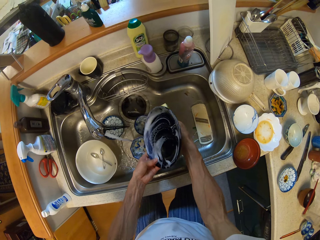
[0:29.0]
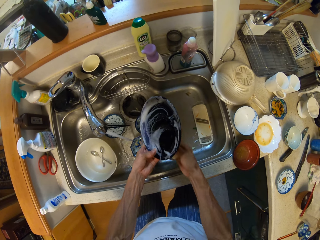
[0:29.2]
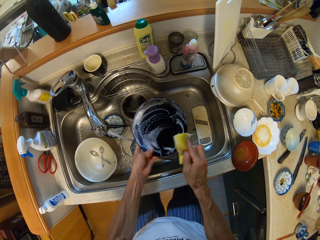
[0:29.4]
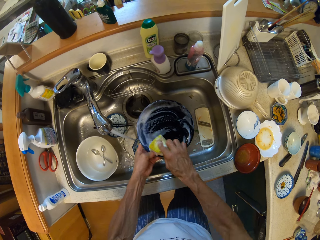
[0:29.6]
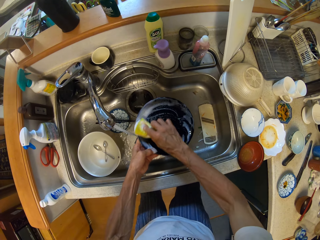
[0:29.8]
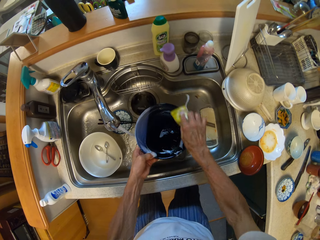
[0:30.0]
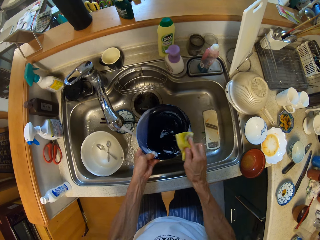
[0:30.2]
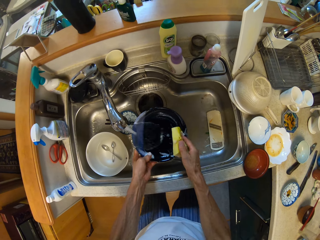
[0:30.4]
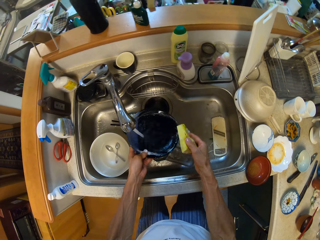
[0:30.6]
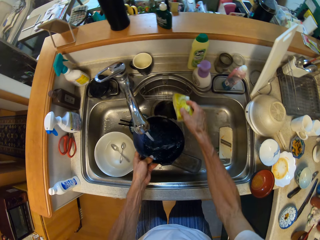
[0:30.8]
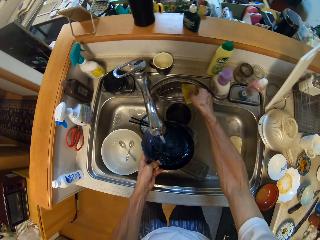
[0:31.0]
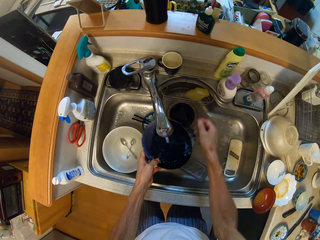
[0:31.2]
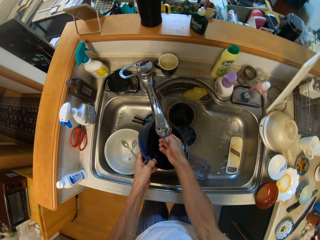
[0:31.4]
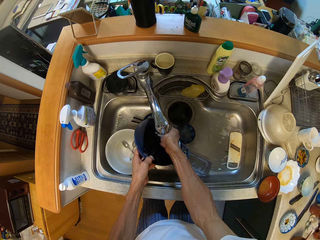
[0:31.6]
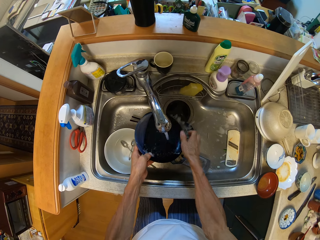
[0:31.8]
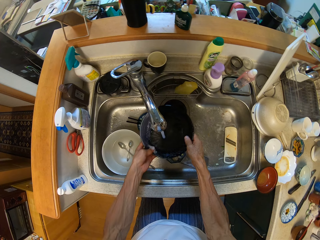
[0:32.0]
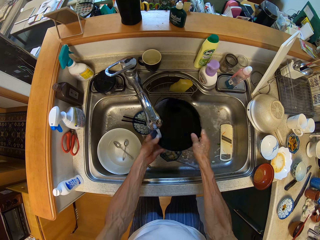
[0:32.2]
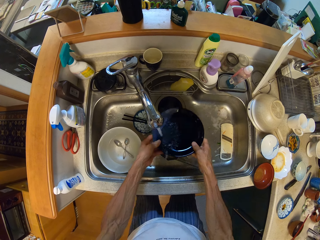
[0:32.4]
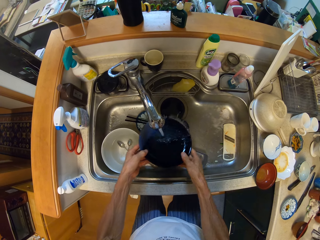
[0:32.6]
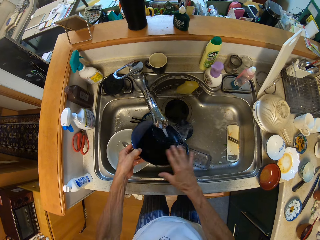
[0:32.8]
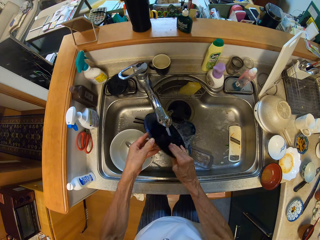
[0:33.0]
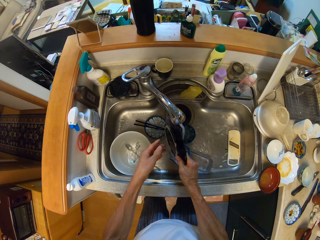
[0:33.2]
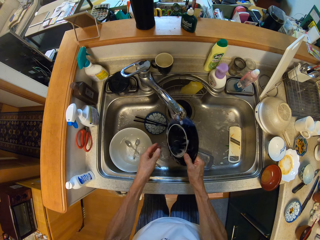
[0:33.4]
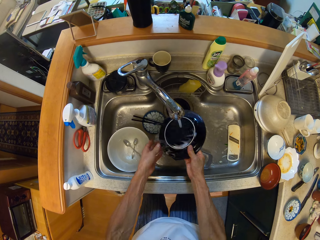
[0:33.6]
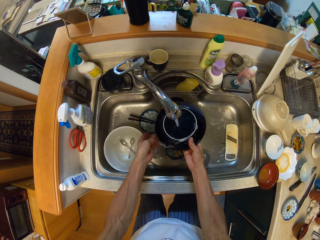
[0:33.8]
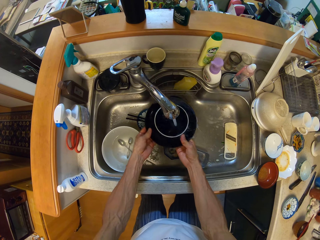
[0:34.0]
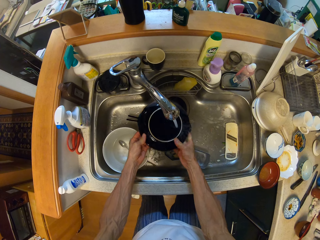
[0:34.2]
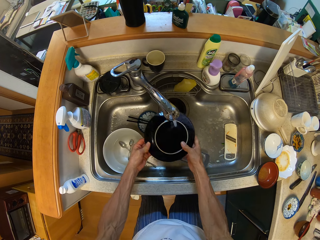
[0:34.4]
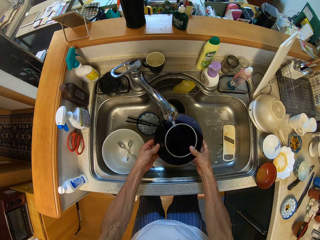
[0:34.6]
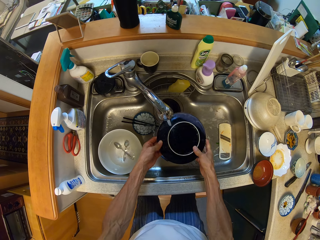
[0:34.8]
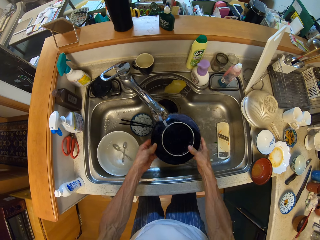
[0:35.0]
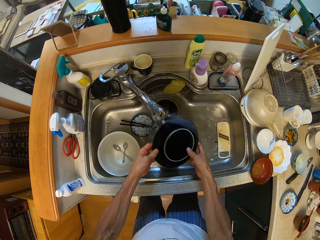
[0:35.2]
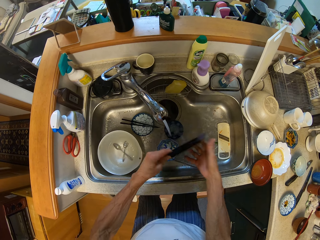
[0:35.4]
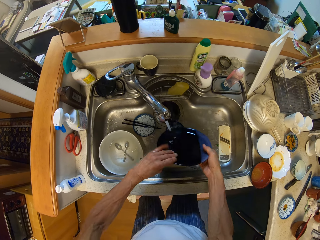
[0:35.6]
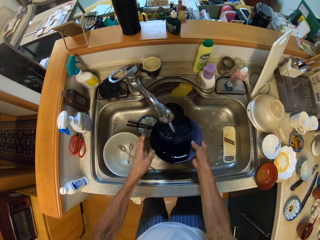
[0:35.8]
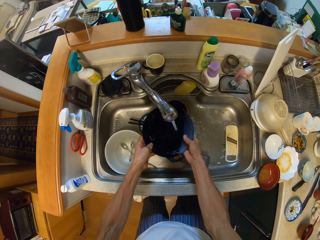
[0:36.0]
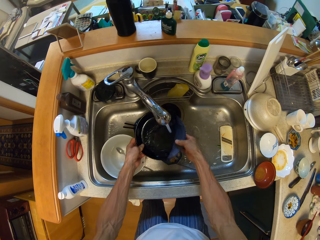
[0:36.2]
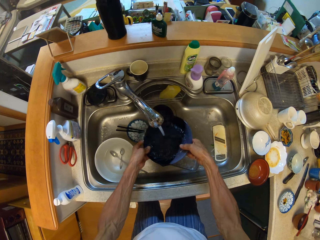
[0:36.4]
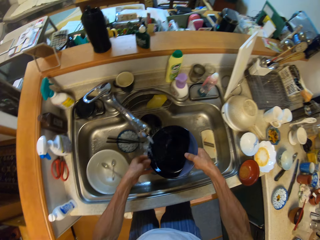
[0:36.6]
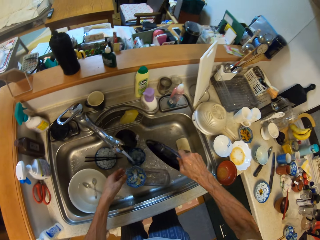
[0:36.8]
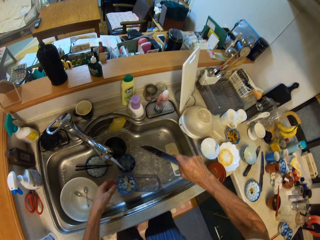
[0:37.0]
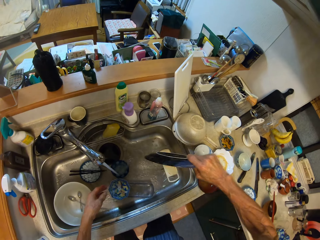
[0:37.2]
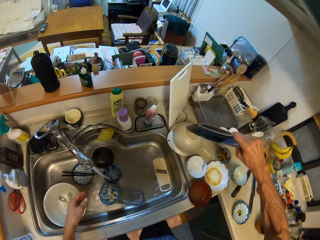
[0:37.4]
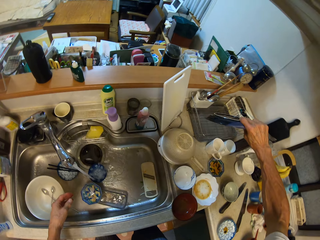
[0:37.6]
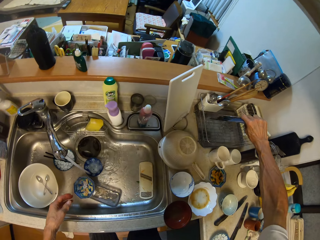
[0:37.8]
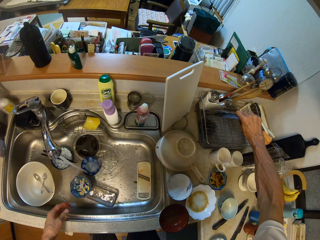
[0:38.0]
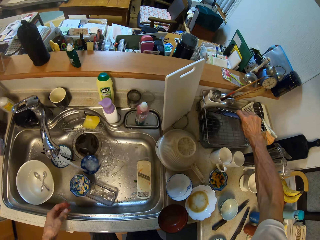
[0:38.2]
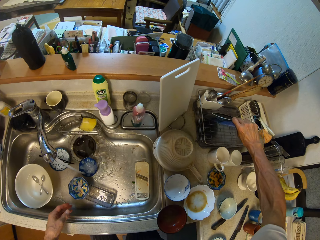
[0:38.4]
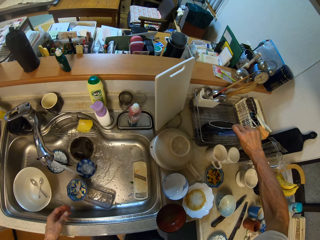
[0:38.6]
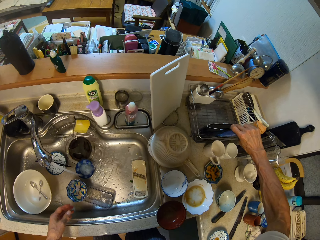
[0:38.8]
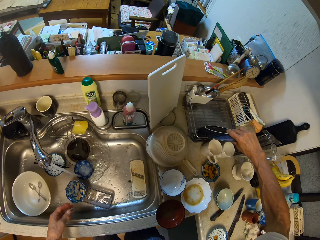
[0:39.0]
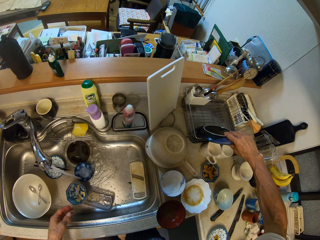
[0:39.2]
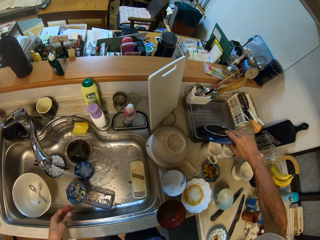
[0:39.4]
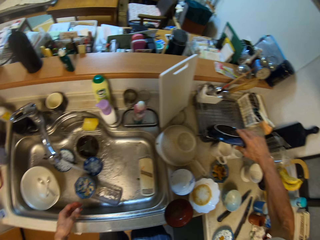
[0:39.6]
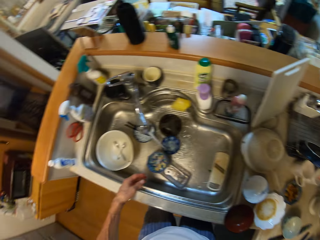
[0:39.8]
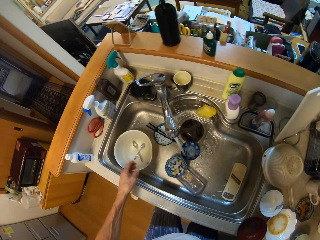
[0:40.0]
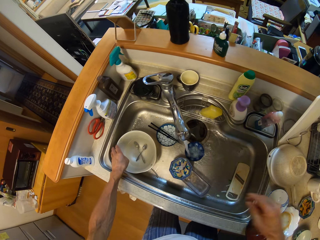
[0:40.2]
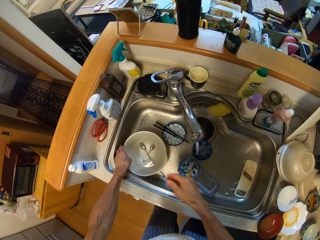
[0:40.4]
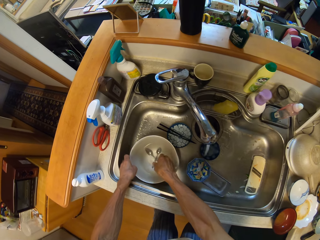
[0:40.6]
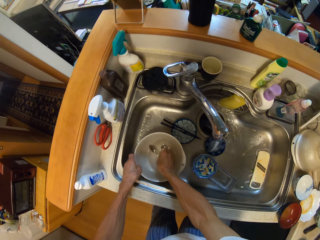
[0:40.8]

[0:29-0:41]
The camera wearer washes the utensils with both hands. They drop the sponge on the sink. They wash the plate. They put the plate in the rack with the right hand.

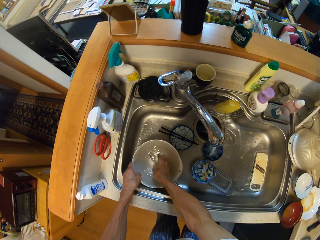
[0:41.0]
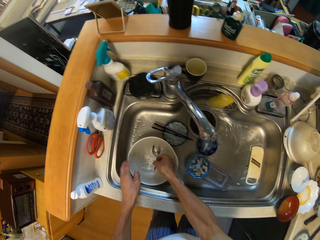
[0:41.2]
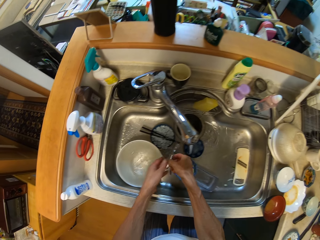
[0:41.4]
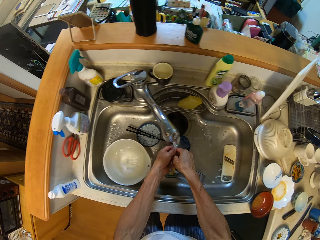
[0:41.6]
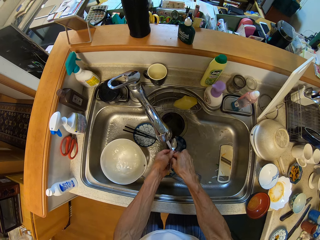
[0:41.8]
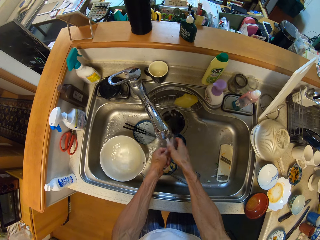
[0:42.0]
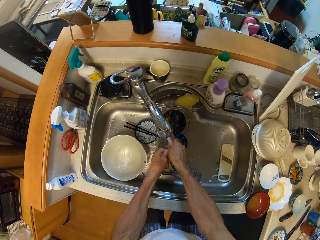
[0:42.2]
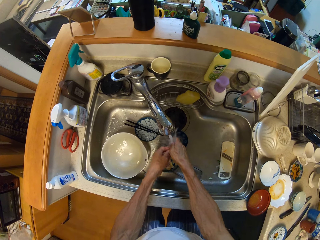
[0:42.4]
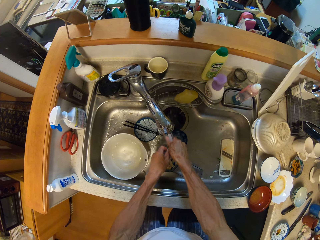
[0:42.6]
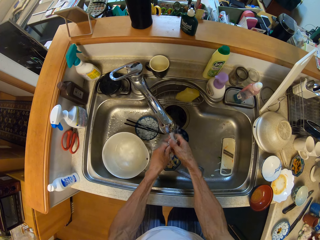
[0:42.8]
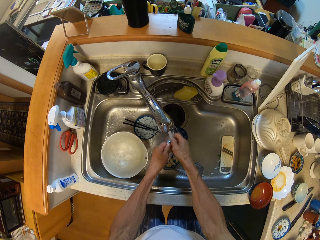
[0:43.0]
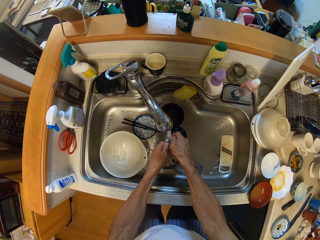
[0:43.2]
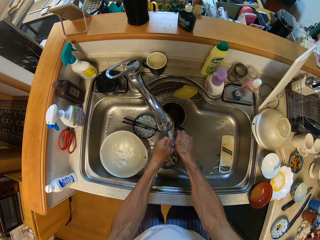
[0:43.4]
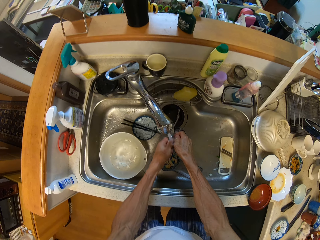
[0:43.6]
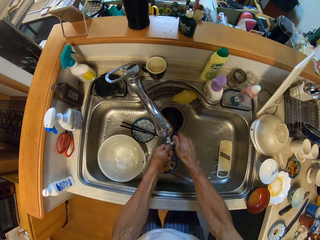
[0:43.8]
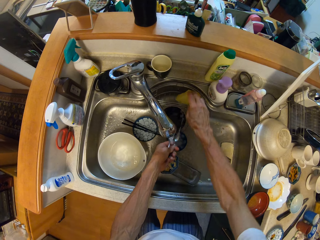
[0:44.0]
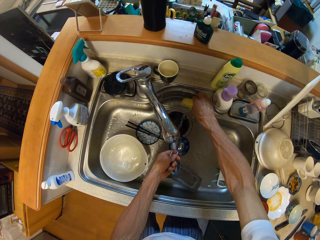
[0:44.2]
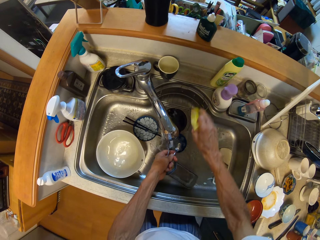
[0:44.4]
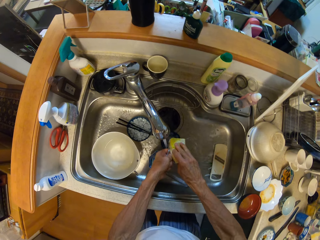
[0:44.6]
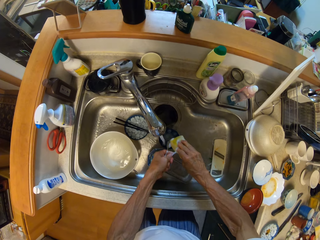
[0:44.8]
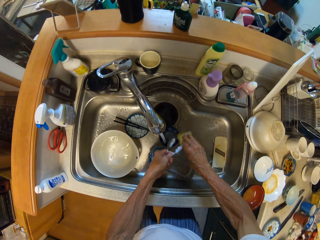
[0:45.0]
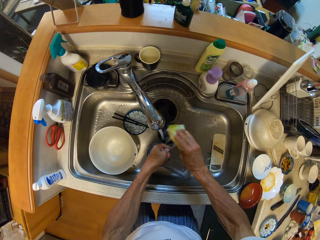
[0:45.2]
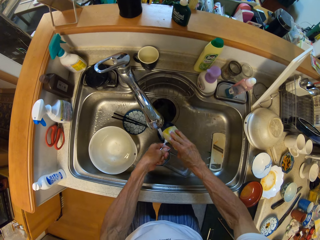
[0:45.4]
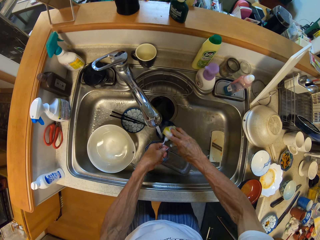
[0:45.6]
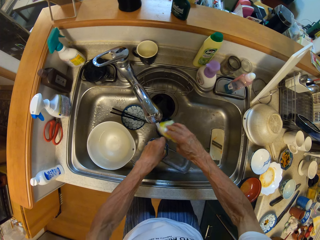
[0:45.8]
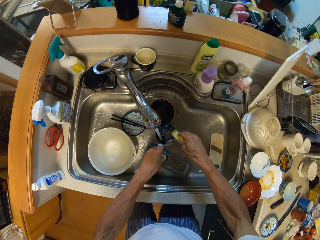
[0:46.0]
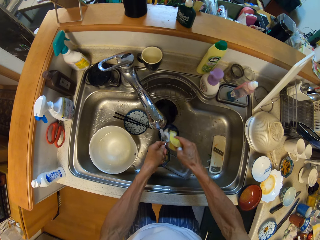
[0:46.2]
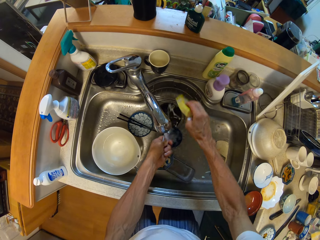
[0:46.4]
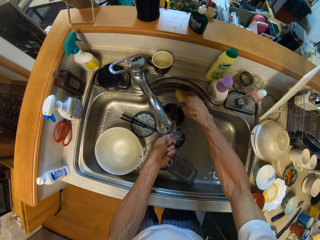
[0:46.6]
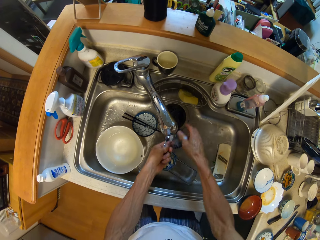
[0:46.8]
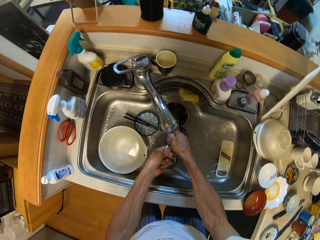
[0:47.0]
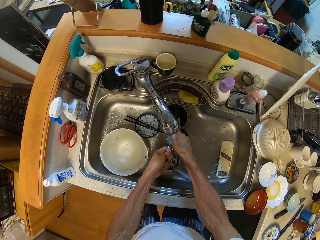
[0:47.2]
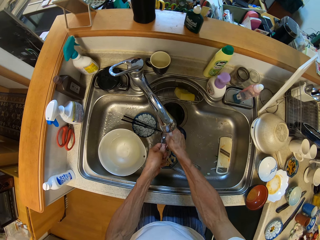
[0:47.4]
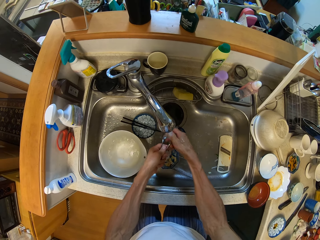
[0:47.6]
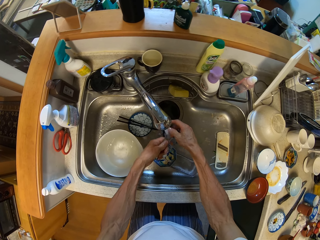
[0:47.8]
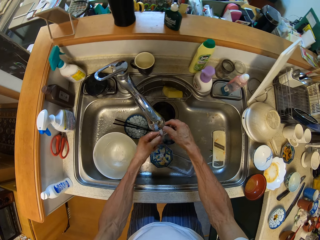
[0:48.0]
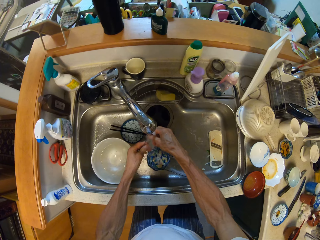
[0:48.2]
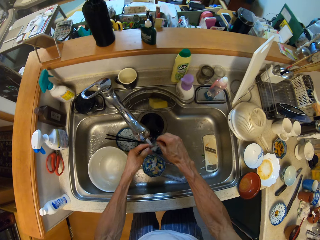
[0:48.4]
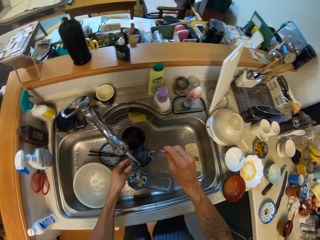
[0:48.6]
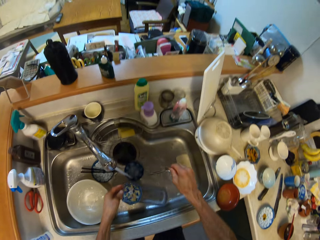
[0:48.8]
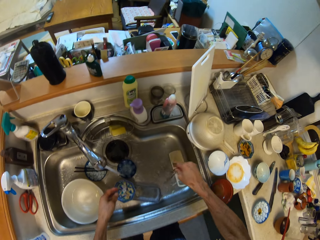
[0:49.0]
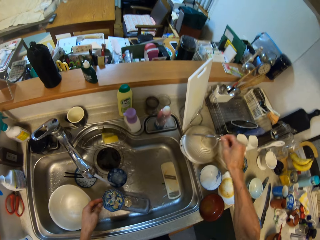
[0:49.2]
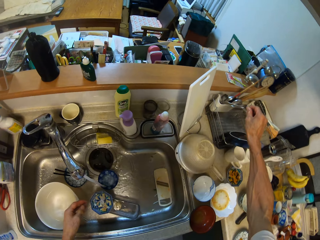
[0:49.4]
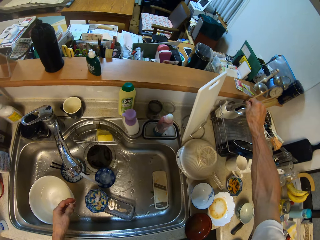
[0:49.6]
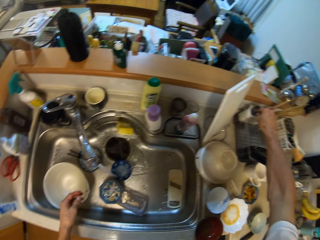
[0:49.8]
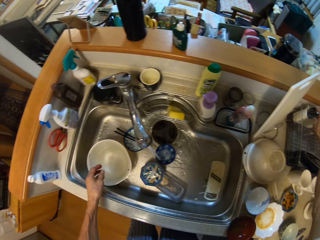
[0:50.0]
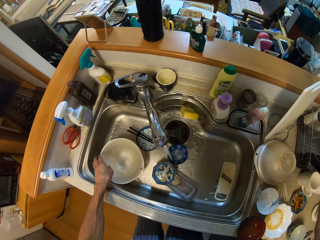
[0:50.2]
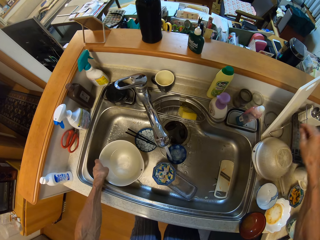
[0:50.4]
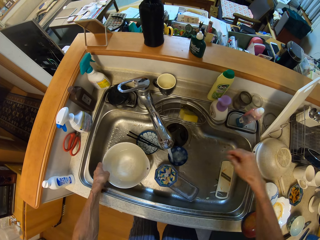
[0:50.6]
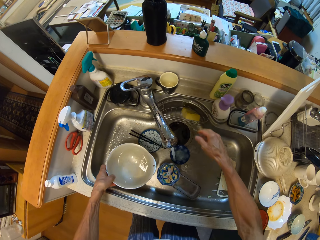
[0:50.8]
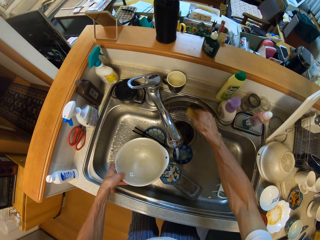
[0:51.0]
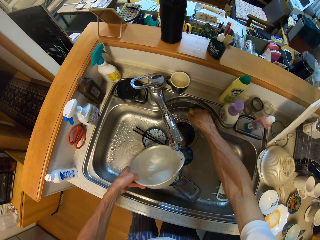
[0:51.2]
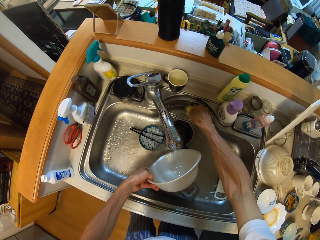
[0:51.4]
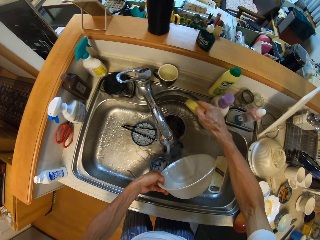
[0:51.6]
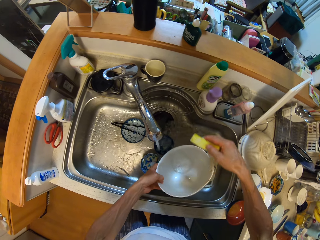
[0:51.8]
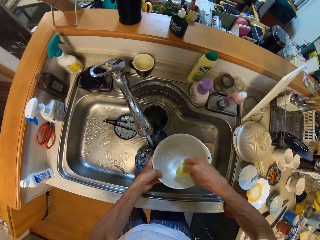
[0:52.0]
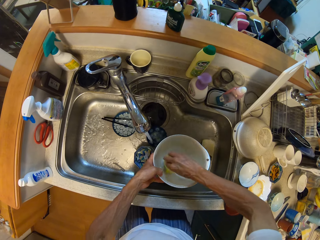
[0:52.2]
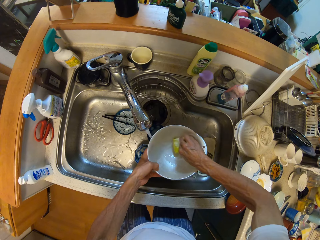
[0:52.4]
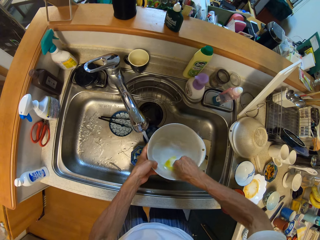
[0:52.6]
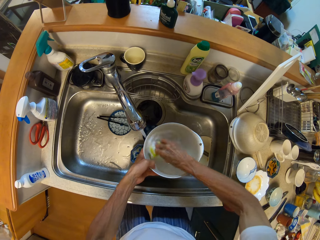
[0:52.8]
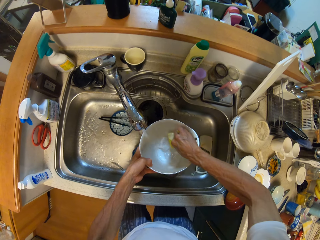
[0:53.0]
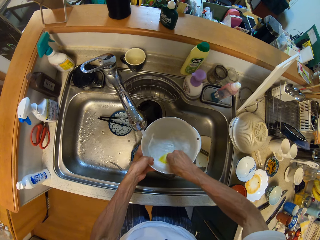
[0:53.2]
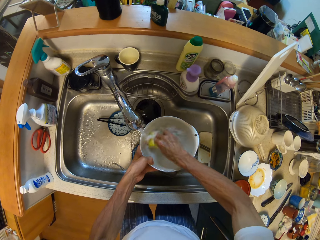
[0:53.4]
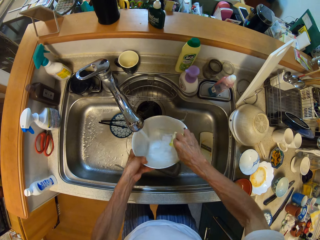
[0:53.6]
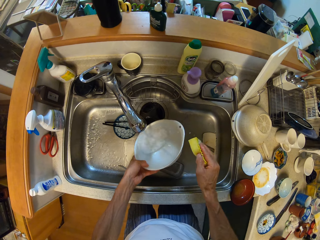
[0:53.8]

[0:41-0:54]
The camera wearer picks up the spoons. They wash the spoon. They pick up the washing sponge. They wash the spoons. They put down the washing sponge. They wash the spoons. They put the spoon in the rack with the right hand. They pick up the plate. They pick up the washing sponge. They wash the plate.
